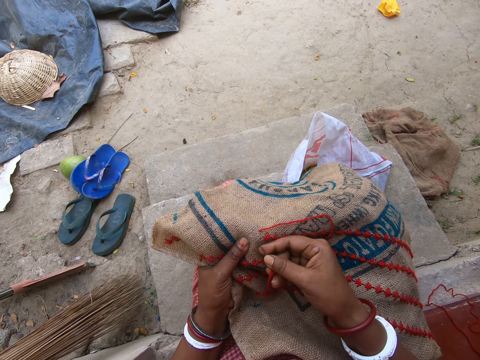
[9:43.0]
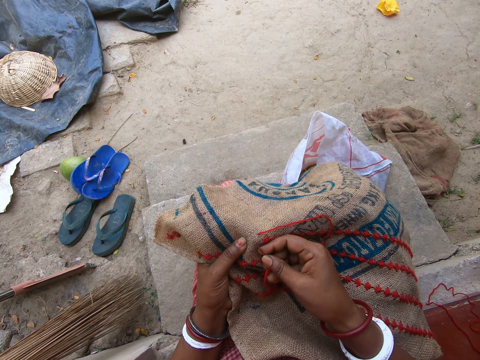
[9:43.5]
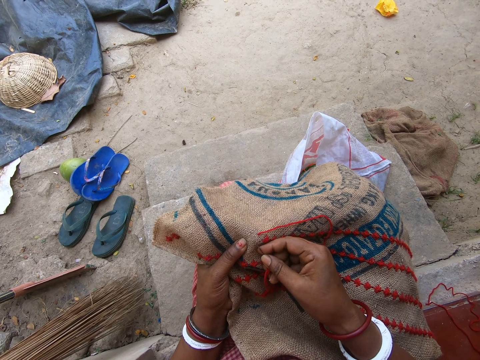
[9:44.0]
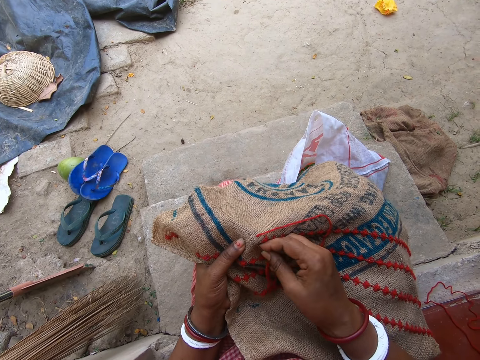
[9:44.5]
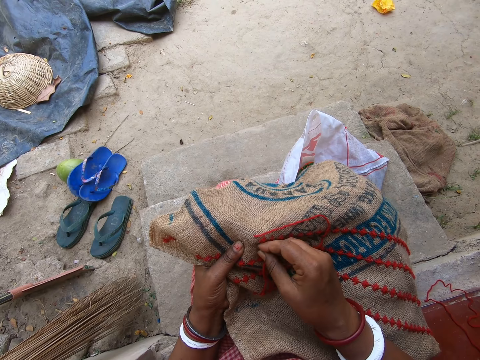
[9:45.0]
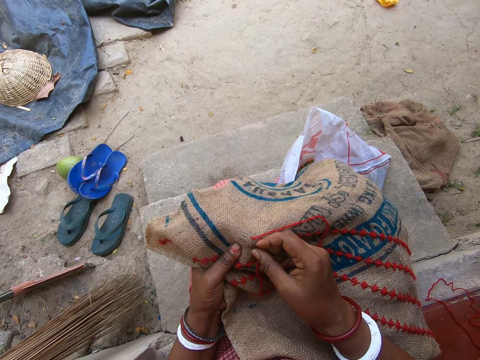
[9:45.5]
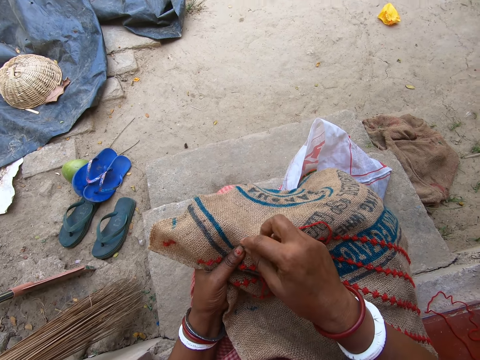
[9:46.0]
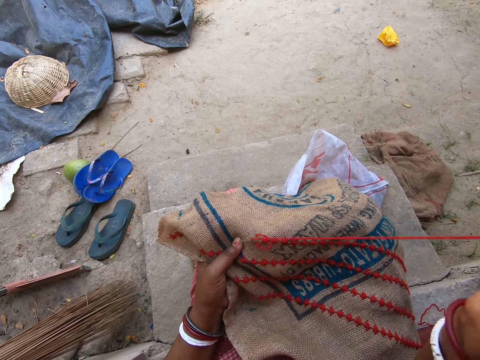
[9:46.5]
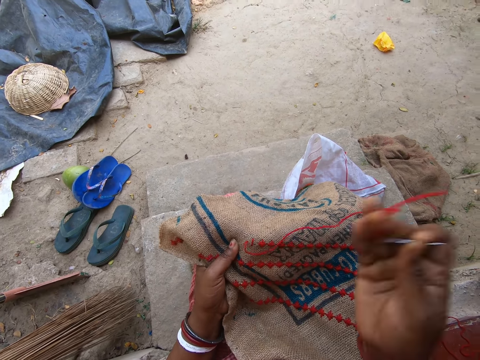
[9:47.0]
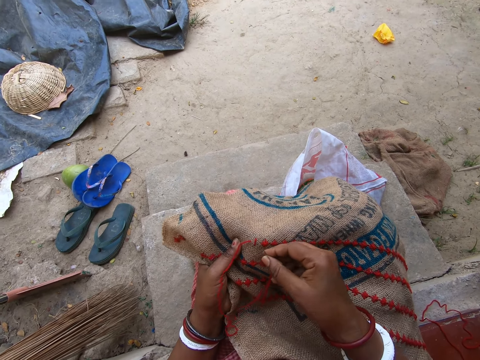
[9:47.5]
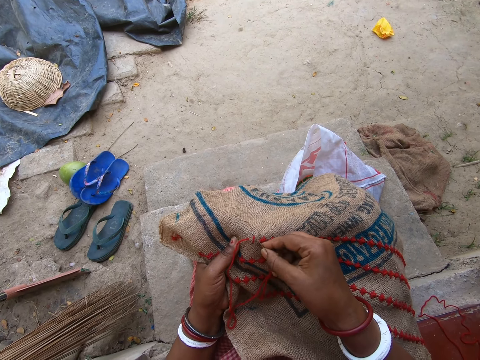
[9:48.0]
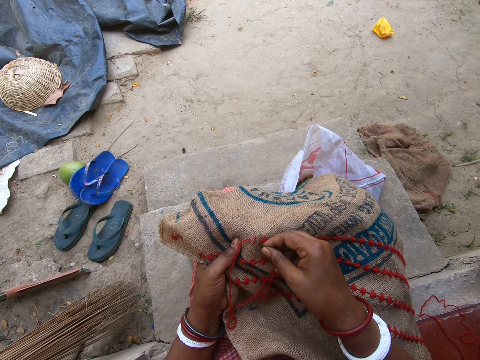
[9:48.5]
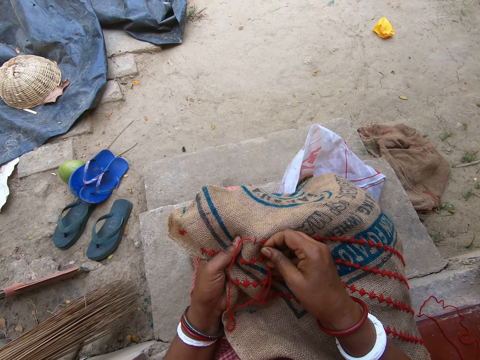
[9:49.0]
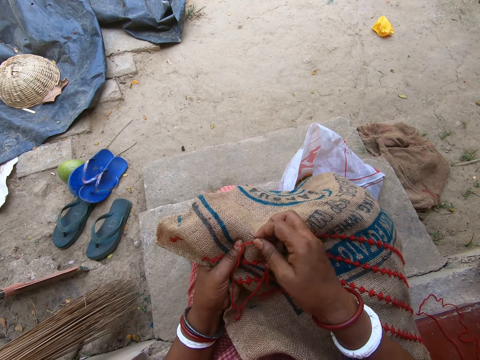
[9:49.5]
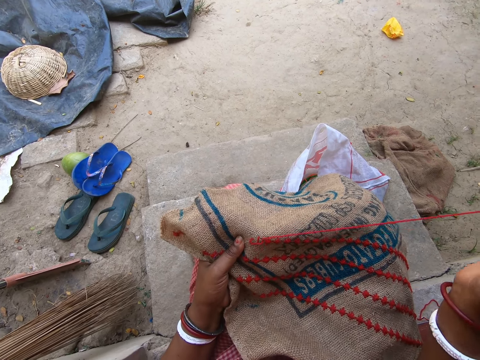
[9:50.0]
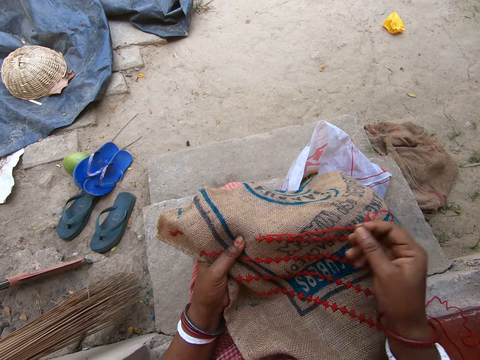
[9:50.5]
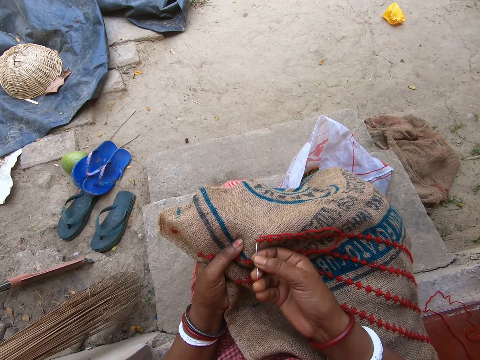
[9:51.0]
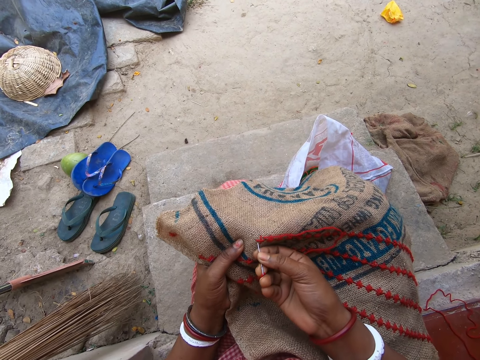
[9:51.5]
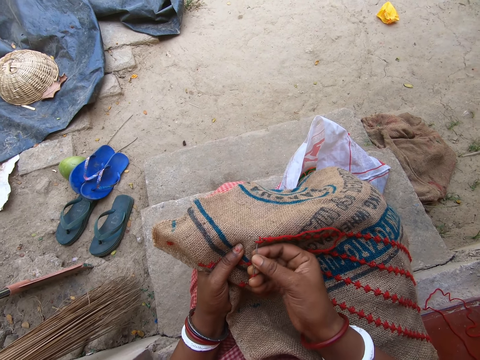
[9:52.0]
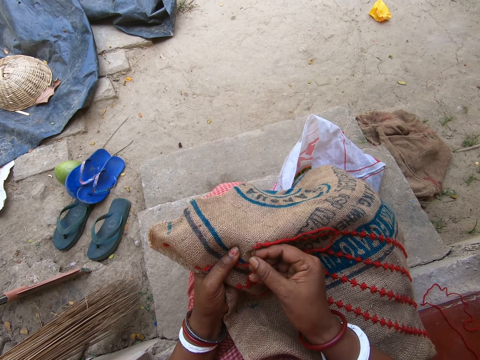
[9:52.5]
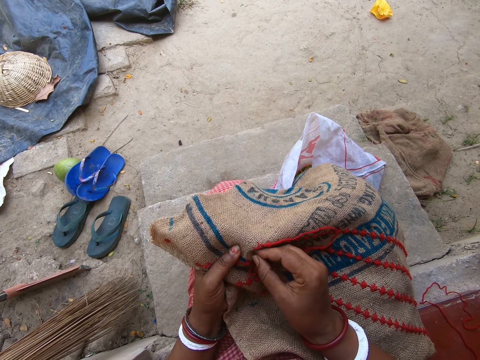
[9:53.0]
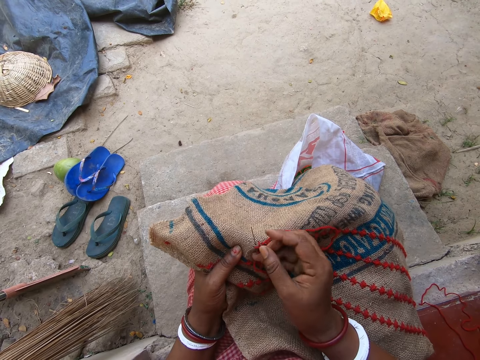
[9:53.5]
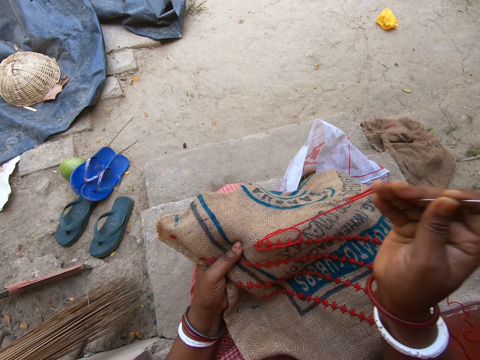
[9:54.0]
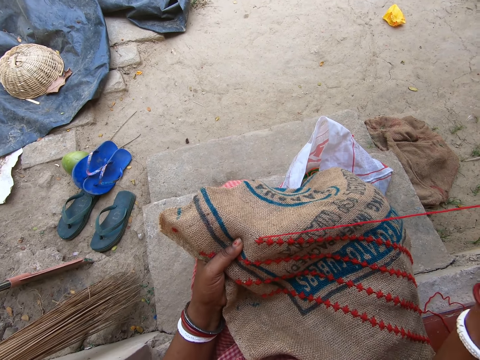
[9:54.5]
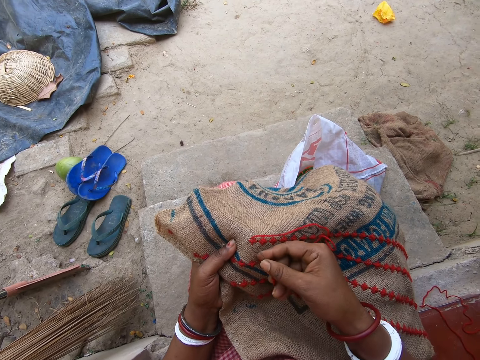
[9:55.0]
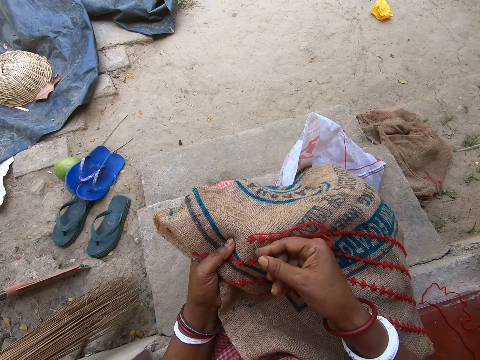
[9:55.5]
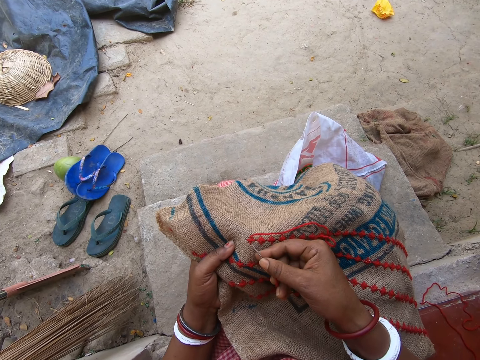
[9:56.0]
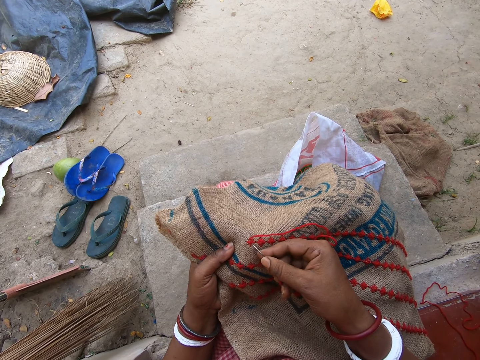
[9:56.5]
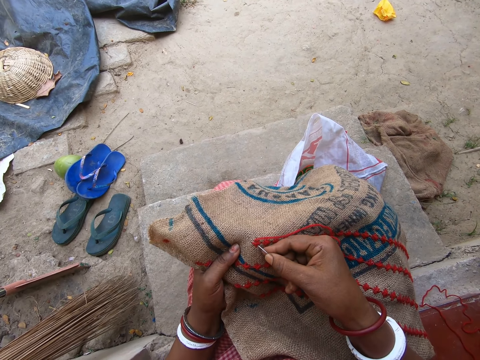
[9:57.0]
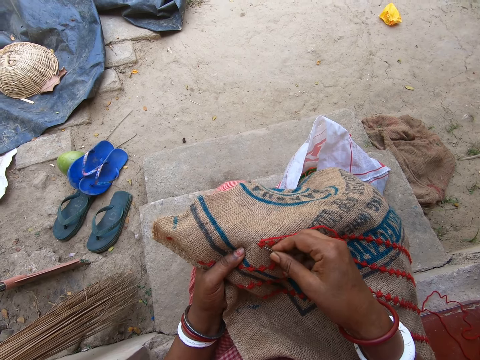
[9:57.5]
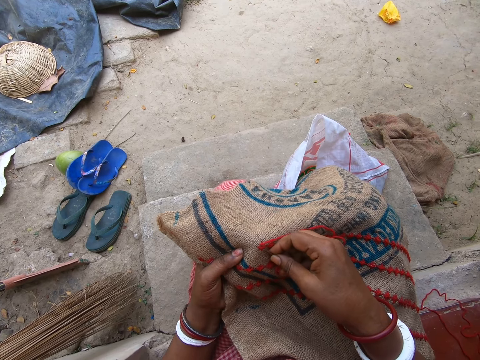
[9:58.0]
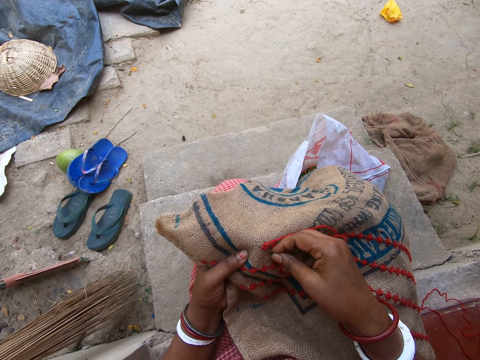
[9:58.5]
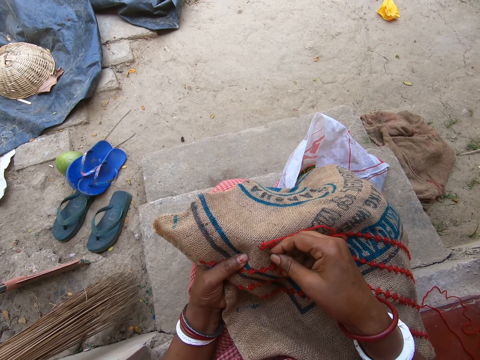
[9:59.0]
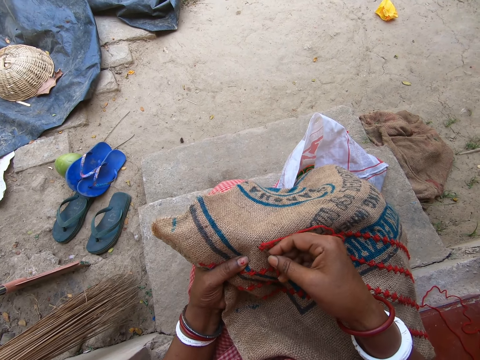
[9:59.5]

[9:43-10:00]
The camera wearer pulls the needle from the jute sack on her lap with her right hand. She inserts the needle in her right hand in the jute sack on her lap. She stitches a thread on the sack. She pulls the needle from the jute sack on her lap with her right hand. She inserts the needle in her right hand in the jute sack on her lap. She stitches the thread on the sack. She pulls the needle from the jute sack on her lap with her right hand. She inserts the needle in her right hand in the jute sack on her lap. She stitches the thread on the sack.

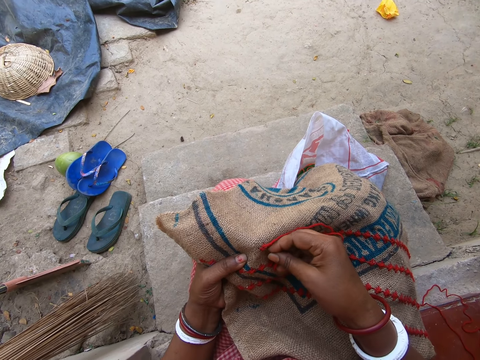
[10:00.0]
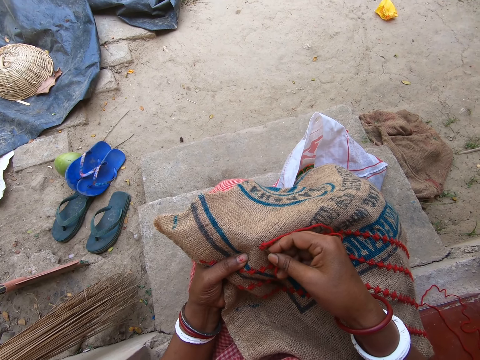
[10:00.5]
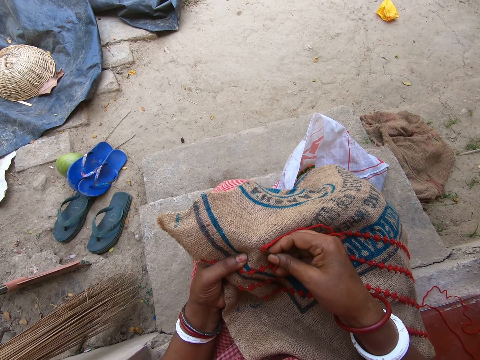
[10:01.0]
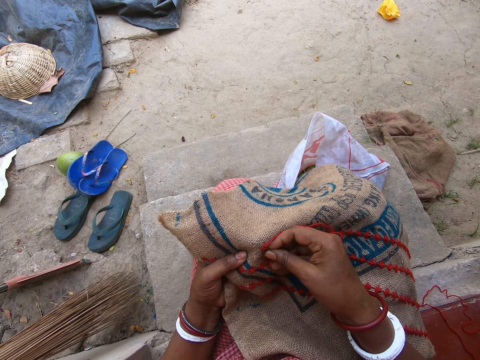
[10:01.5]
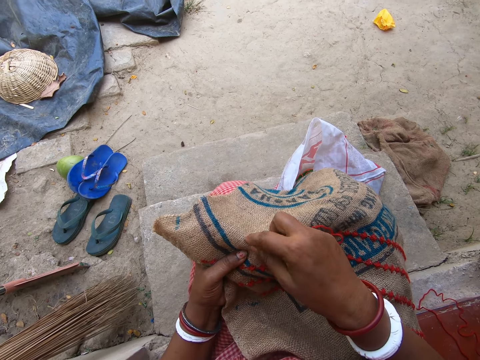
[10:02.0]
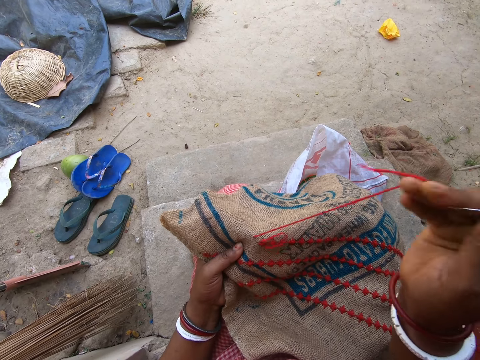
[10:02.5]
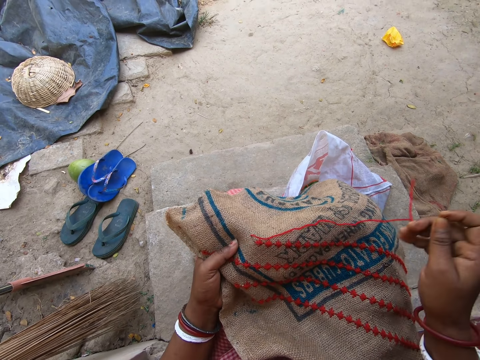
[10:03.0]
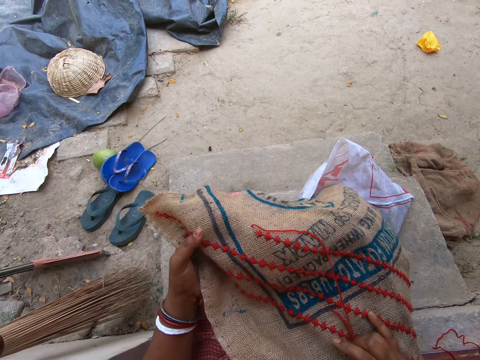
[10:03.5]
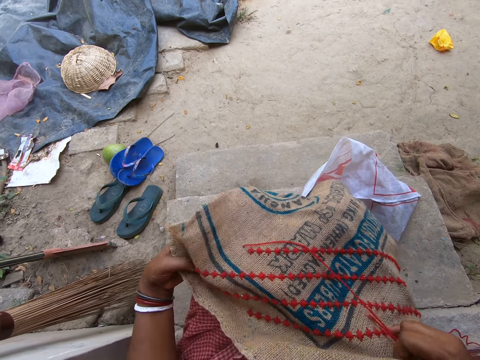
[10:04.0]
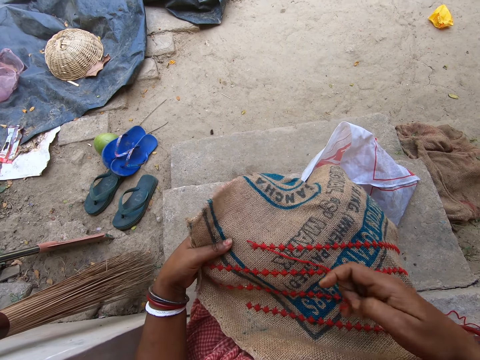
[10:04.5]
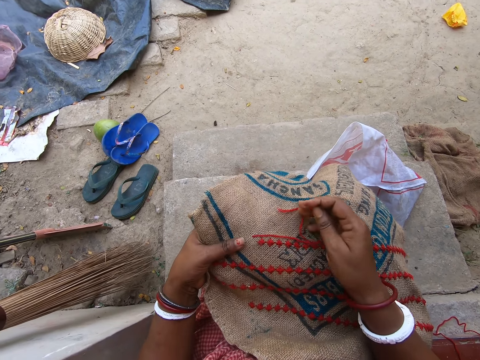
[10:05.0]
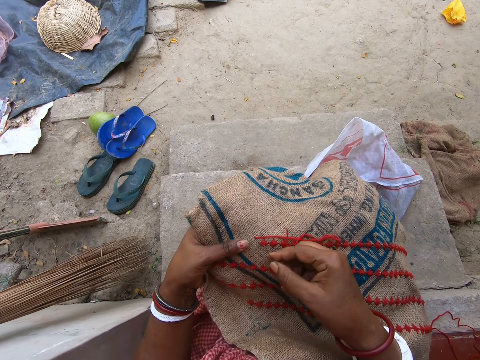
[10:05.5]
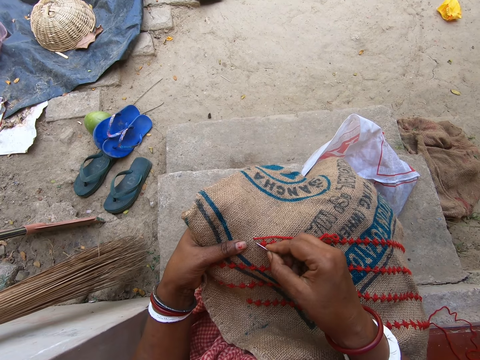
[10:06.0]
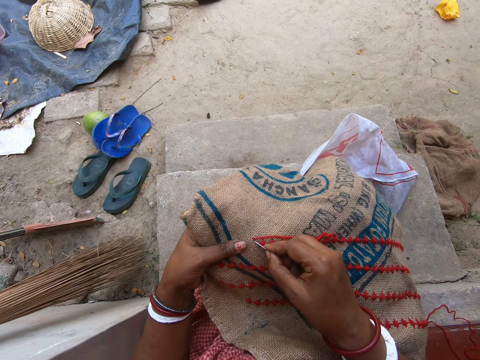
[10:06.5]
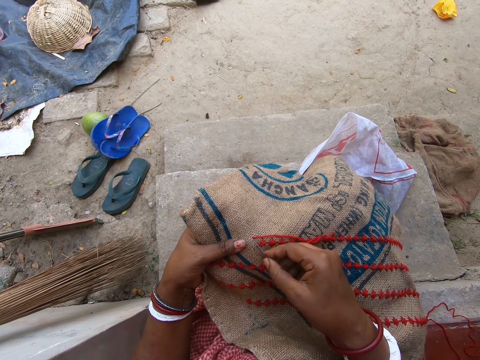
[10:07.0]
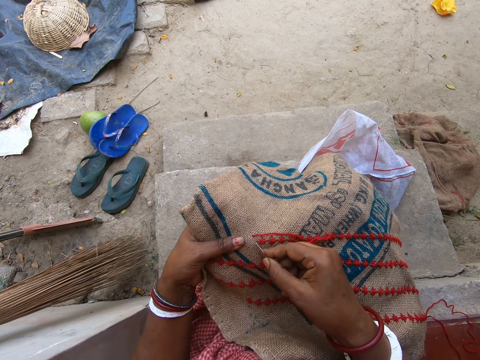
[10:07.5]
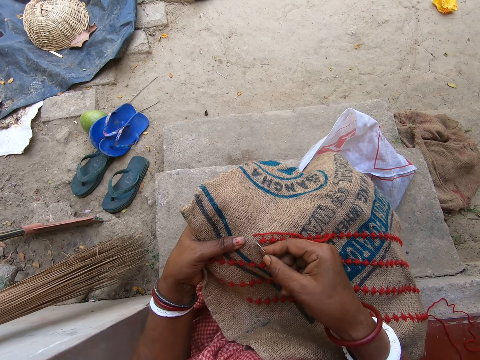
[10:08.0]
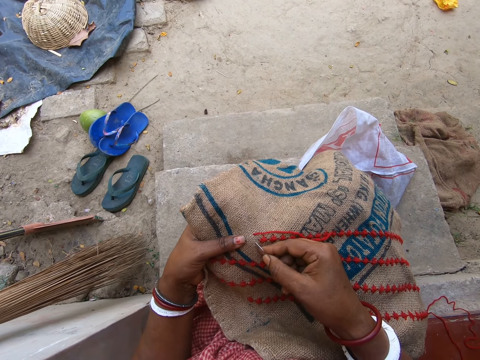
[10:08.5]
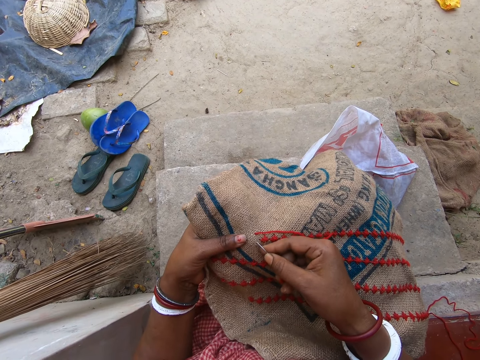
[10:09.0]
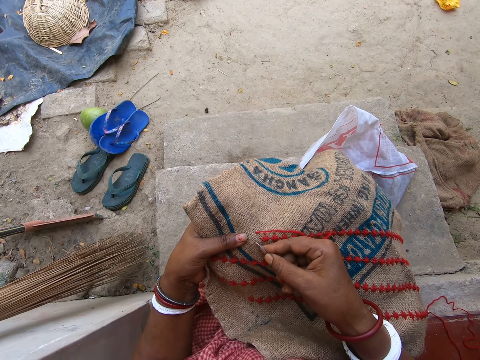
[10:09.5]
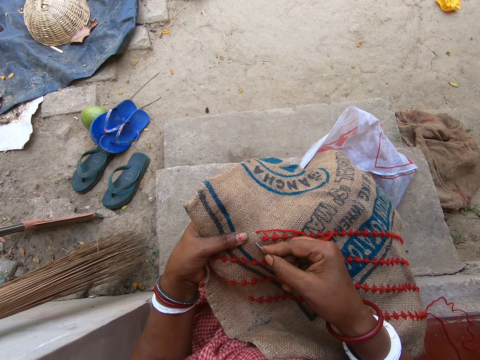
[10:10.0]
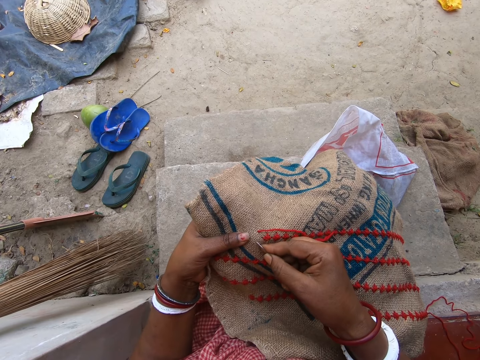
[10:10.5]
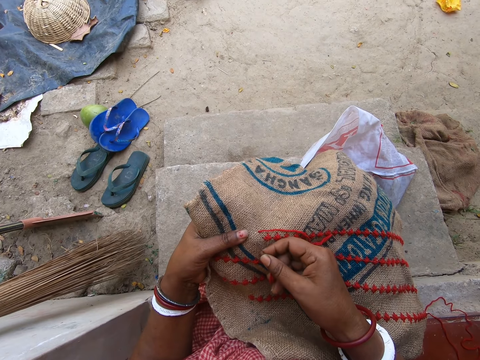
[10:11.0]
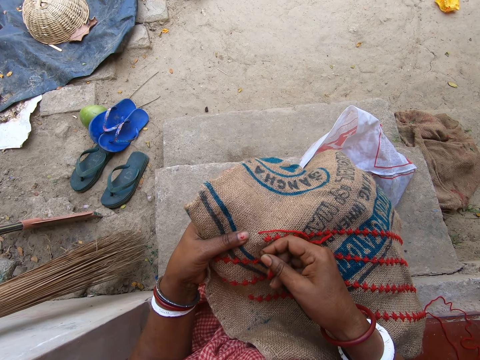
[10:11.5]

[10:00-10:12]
The camera wearer pulls the needle from the jute sack on her lap with her right hand. She adjusts the jute sack on her lap with her right hand. She stretches the sack. She rubs her right hand on the jute sack on her lap. She inserts the needle in her right hand in the jute sack on her lap. She stitches a thread on the sack.
